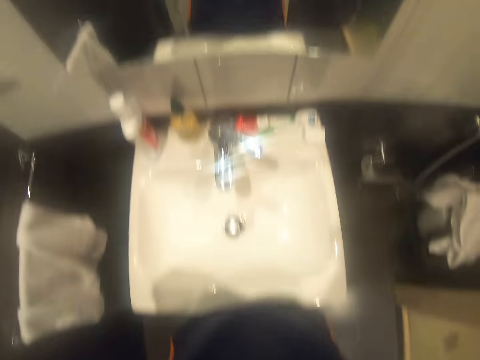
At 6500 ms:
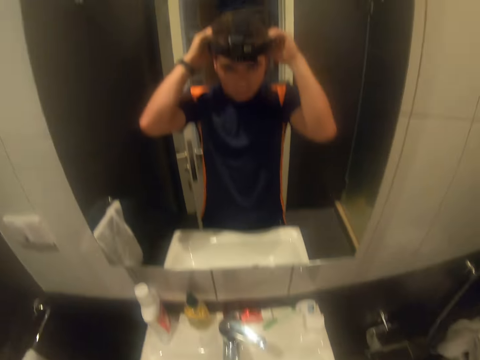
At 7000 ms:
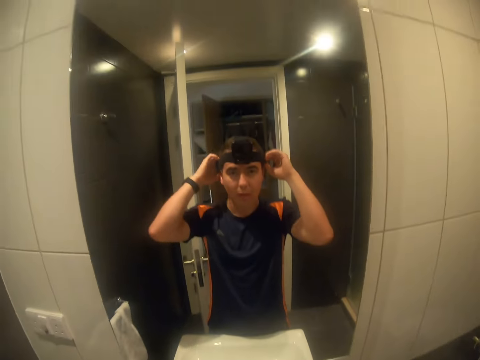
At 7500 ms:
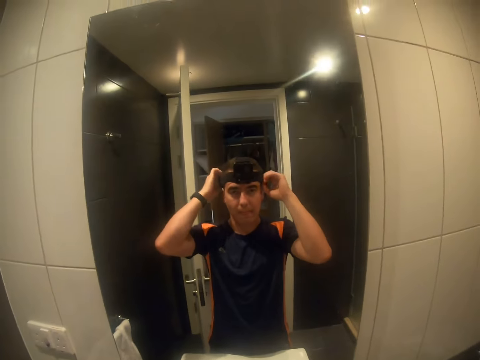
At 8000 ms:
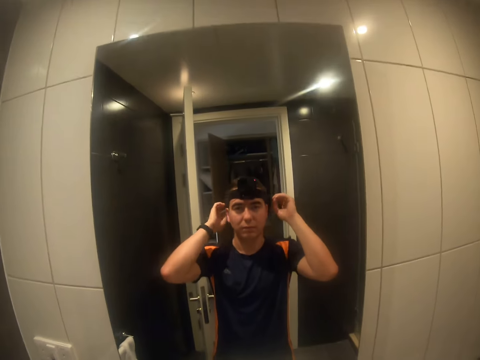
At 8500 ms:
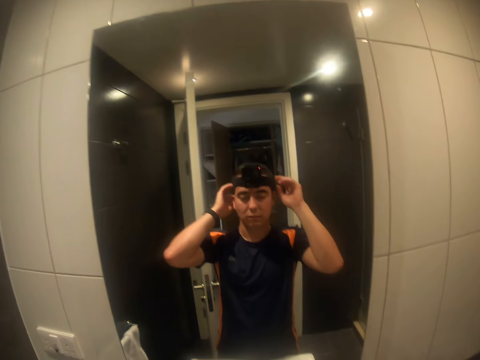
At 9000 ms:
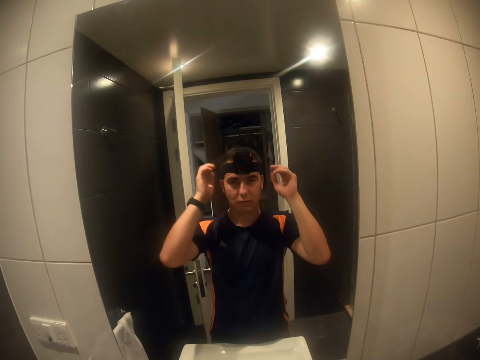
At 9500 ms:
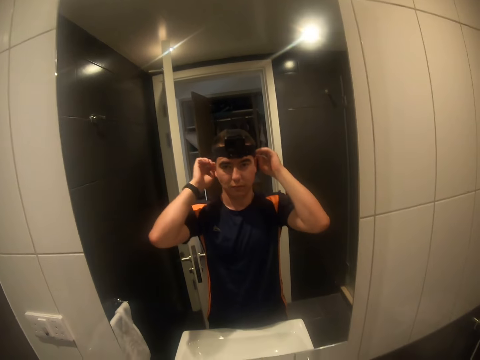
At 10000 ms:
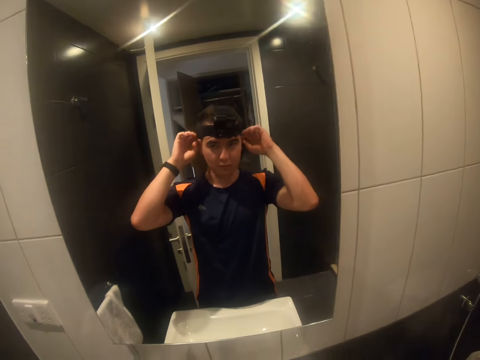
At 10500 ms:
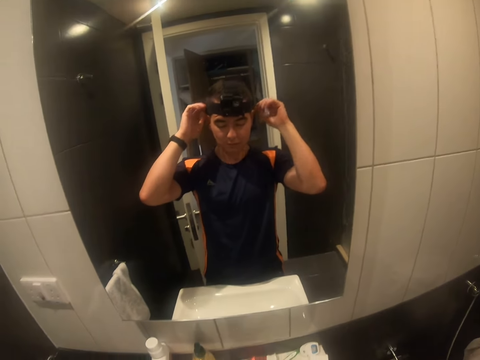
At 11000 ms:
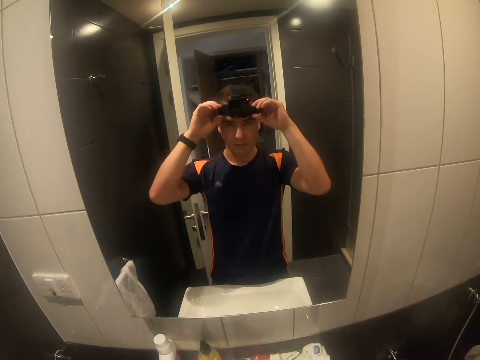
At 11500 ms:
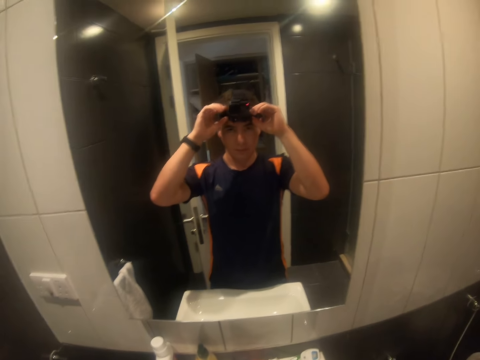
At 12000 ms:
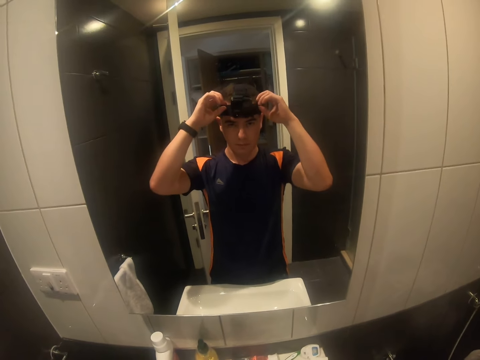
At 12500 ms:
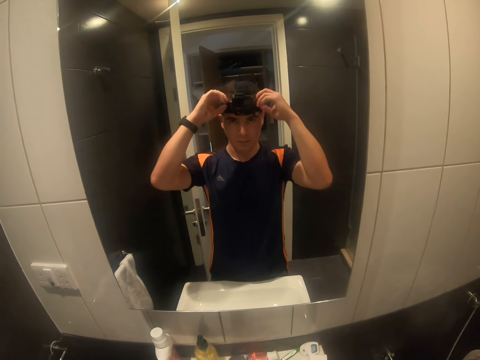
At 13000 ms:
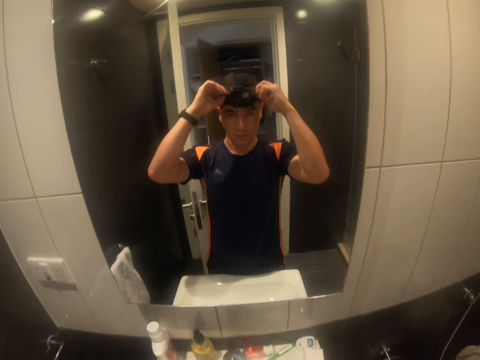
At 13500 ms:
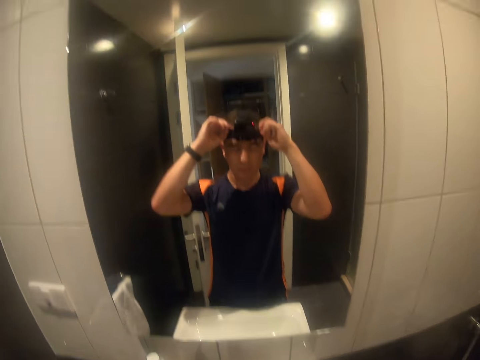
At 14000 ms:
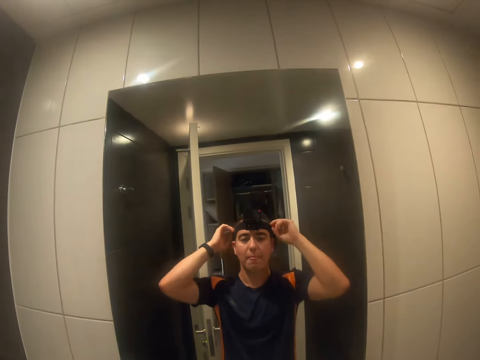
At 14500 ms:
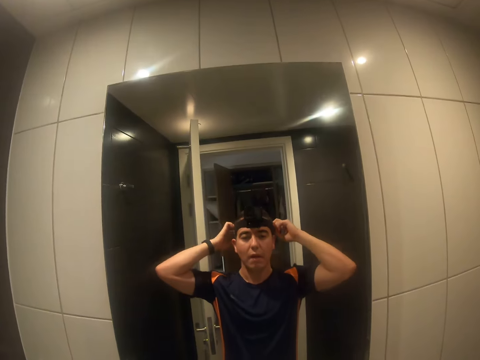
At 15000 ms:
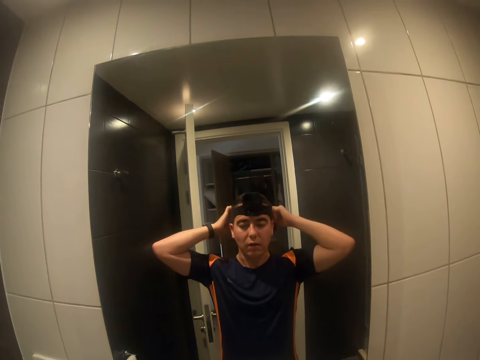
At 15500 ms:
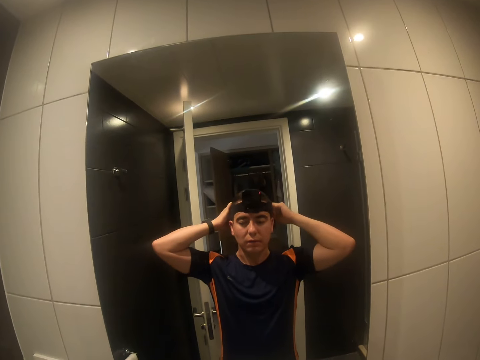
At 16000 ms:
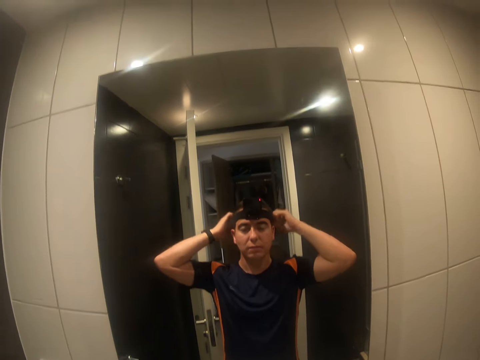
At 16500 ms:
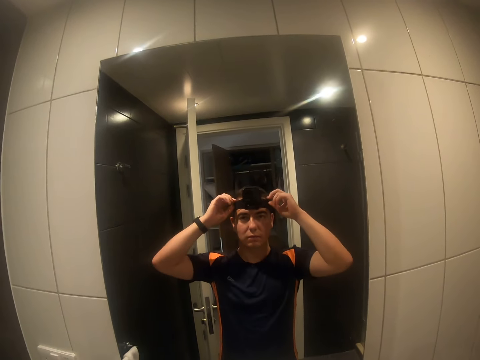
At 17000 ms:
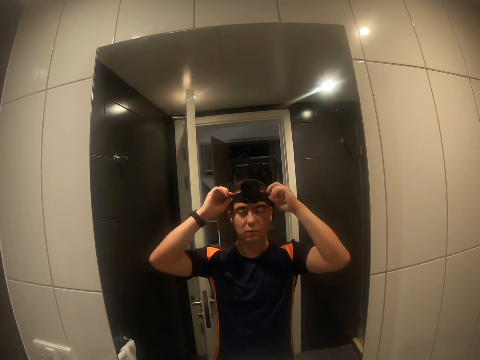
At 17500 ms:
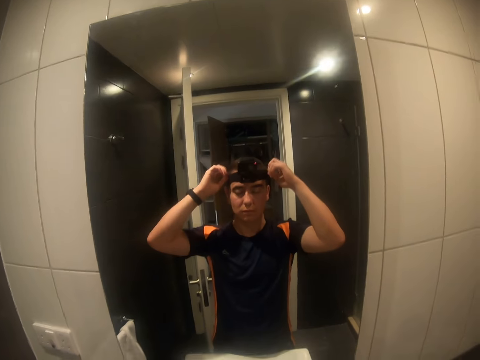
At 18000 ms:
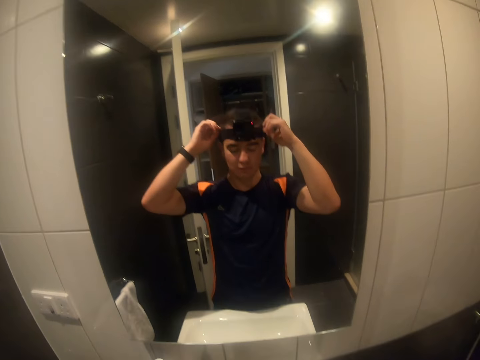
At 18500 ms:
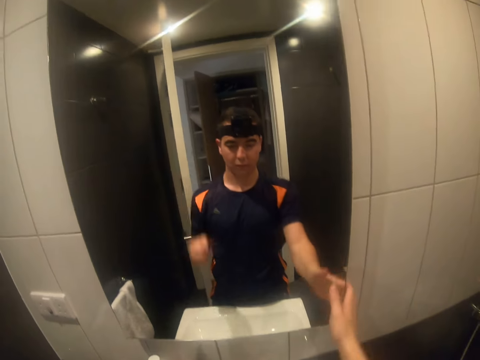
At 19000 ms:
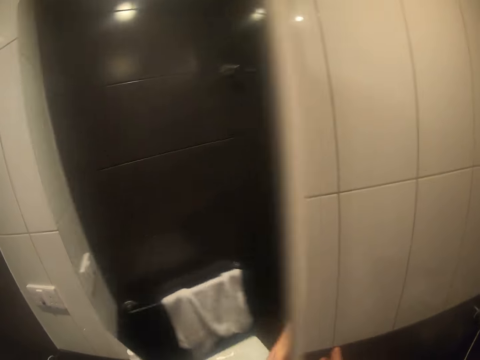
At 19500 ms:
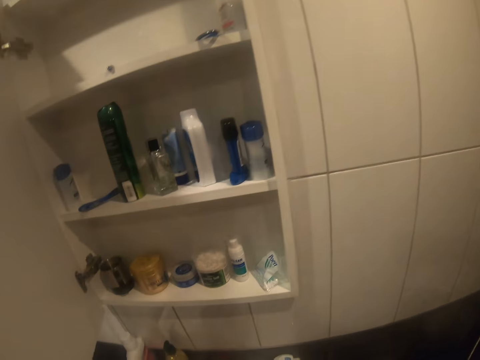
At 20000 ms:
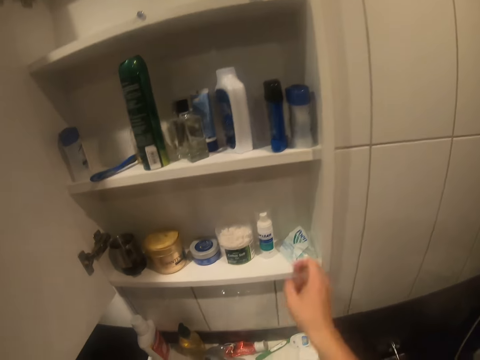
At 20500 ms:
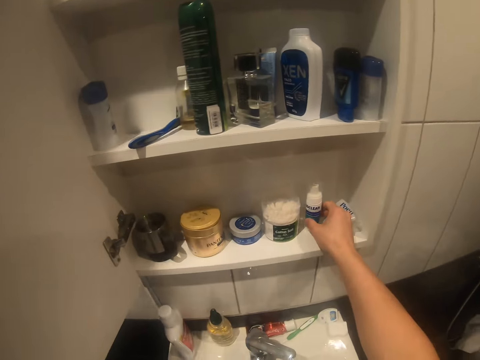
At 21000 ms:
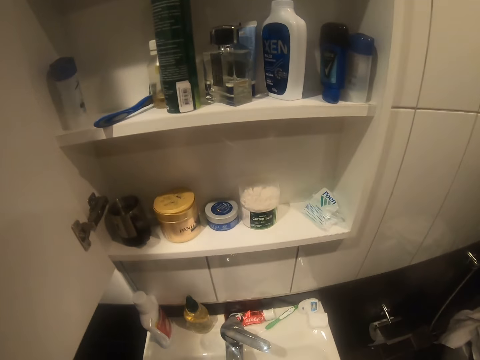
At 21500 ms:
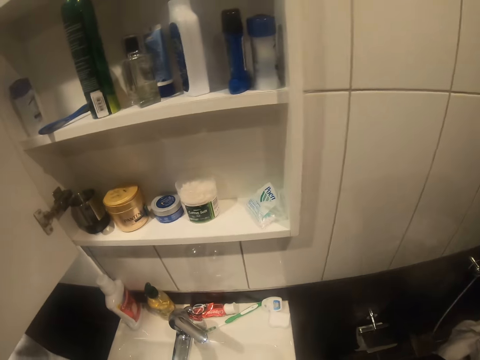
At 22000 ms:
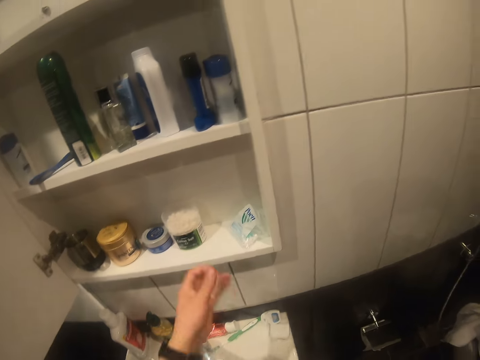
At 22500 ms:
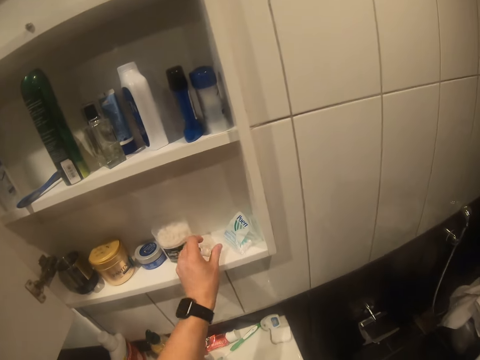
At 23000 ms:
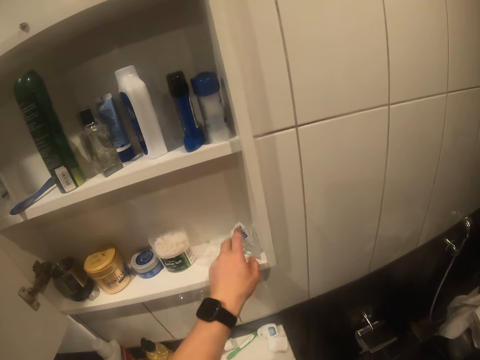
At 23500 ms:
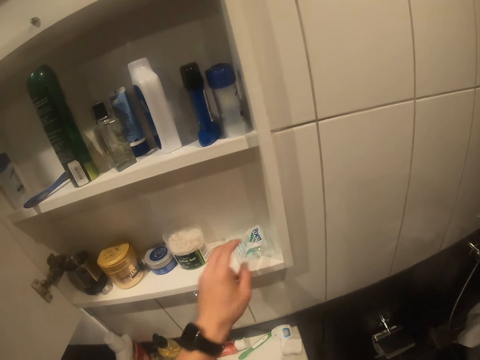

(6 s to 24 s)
The camera wearer puts the camera on his head. He looks at the mirror. He touches the camera. He looks at the mirror. He touches the camera. He looks at the mirror. He touches the camera. He moves both hands. He opens the wall cupboard or shelf. He lifts the right hand. He picks up a bottle of something. He looks at the shelf. He moves the left hand.

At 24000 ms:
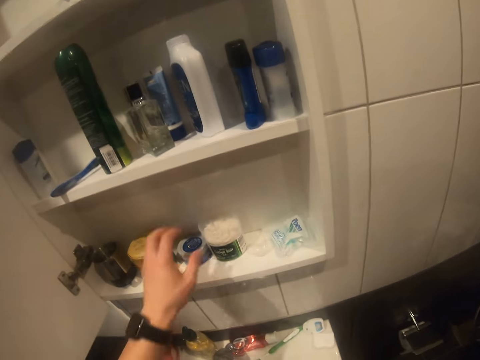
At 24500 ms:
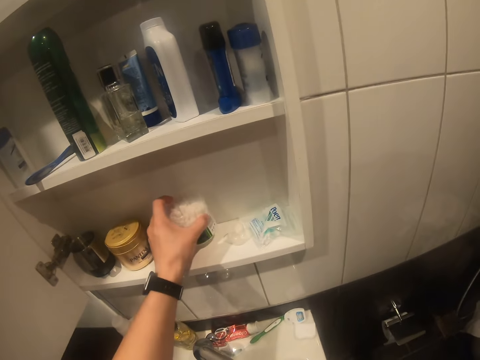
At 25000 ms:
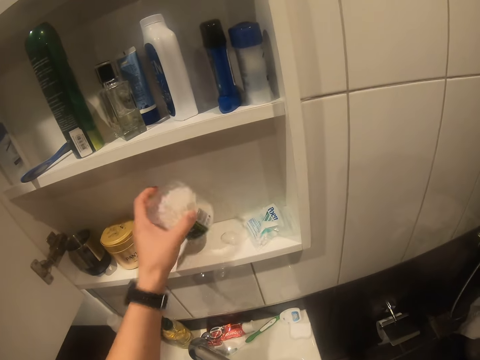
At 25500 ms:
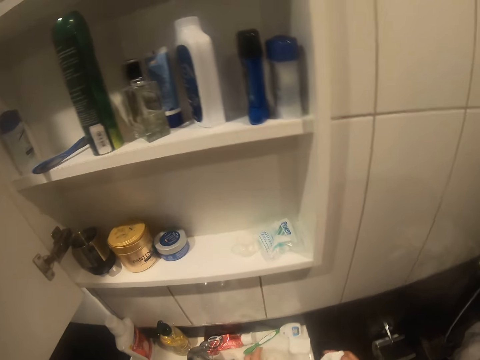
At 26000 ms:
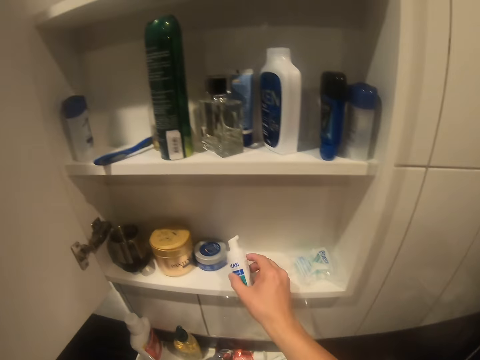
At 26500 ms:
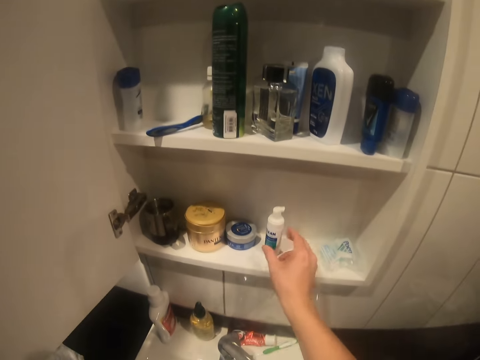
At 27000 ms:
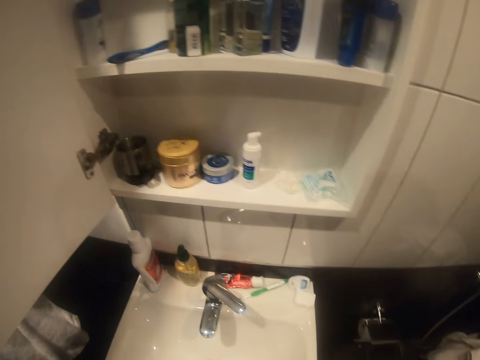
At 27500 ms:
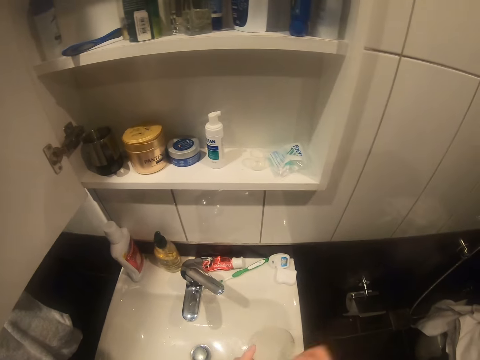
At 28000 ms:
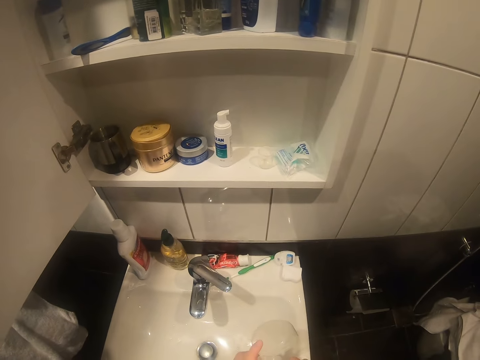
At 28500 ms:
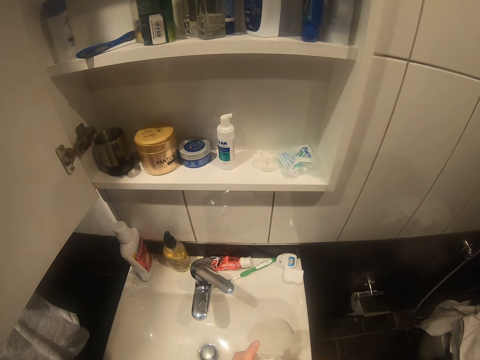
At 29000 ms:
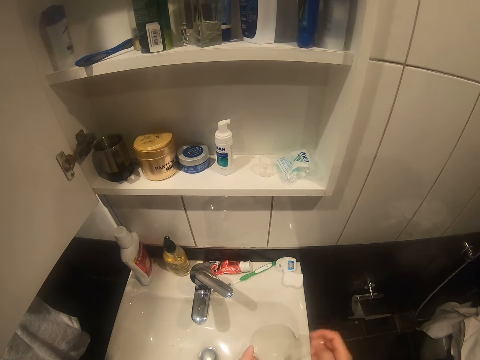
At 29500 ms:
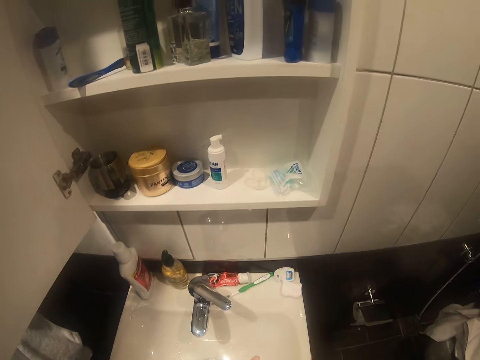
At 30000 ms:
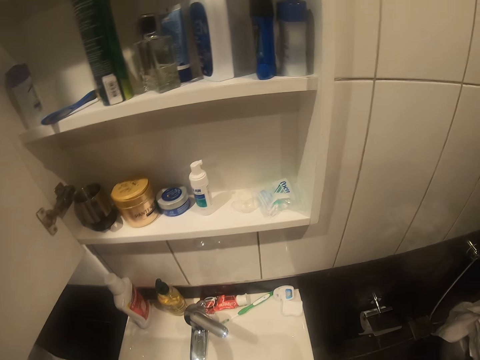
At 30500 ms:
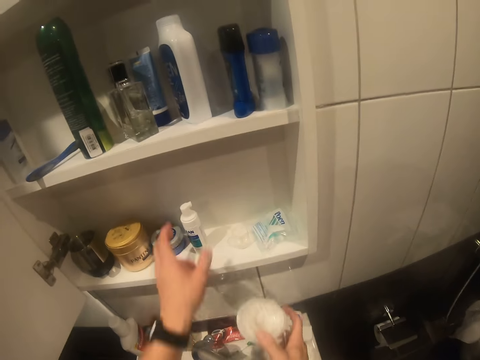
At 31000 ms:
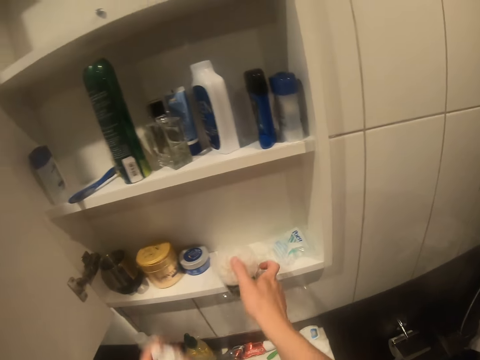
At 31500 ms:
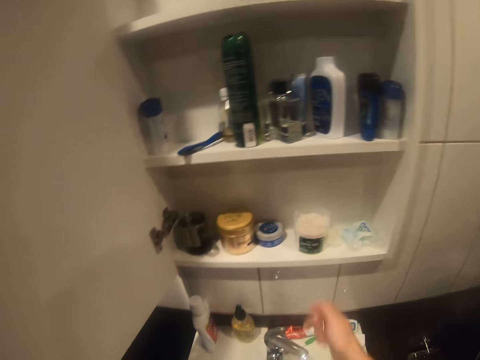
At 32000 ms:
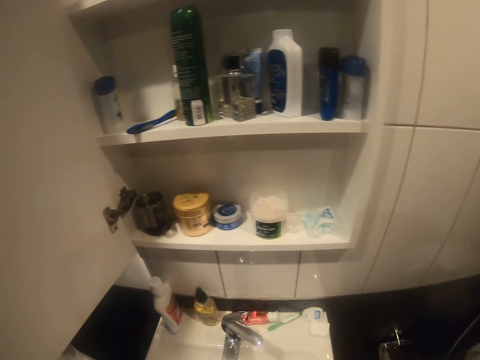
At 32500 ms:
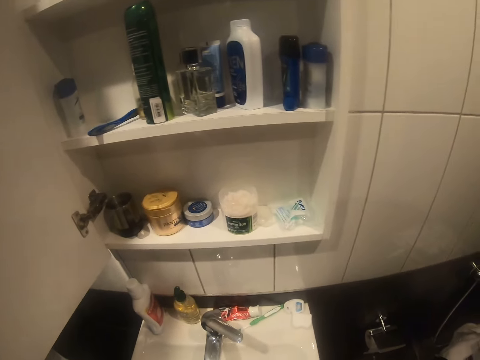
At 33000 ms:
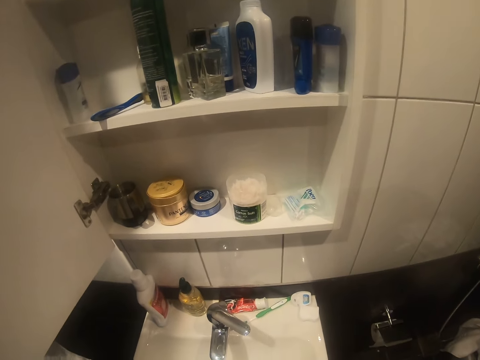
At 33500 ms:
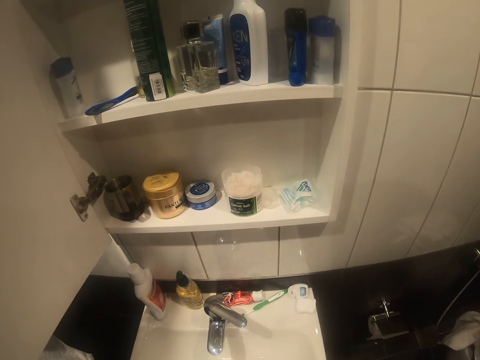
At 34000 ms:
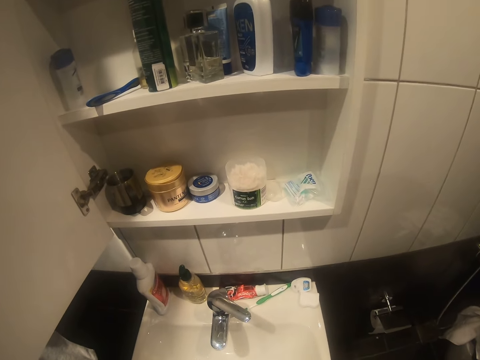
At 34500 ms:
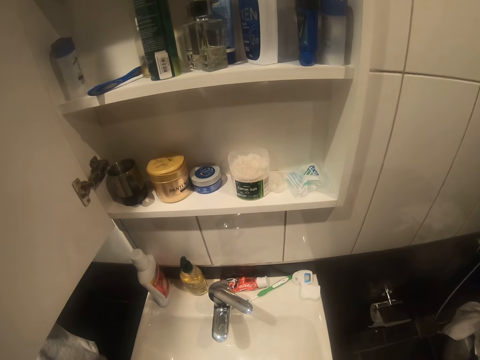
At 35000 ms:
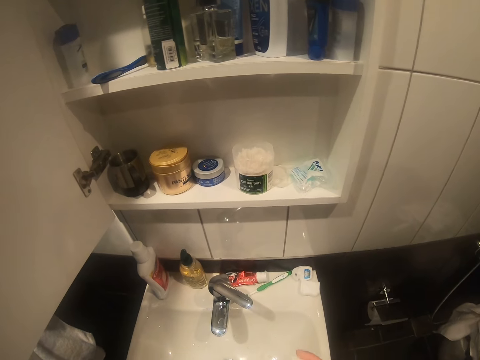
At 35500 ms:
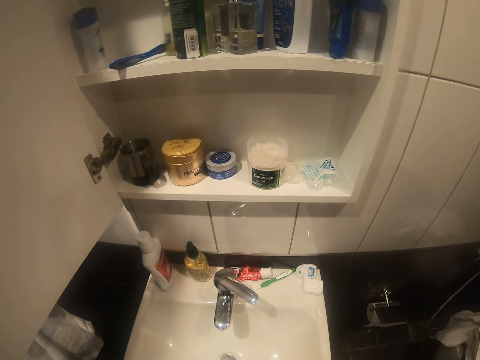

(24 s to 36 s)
The camera wearer picks up a tin of cotton buds. They look at the shelf. They place a bottle of something on the shelf. They move the right hand. They open the tin of cotton buds, look inside the tin of cotton buds and lift the tin of cotton buds. They pick up a bottle of something. They place the tin of something on the shelf. They move the right hand. They look inside the shelf.
